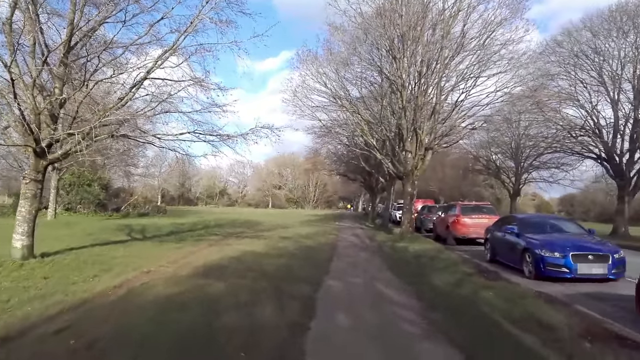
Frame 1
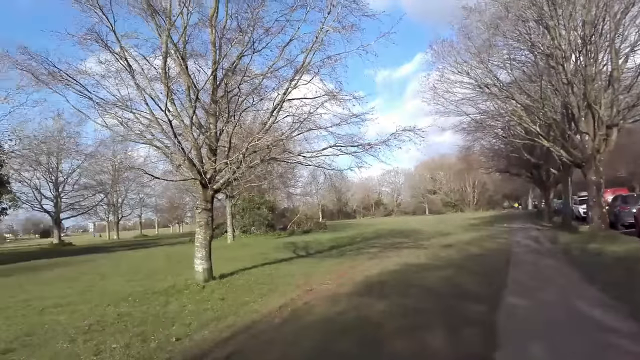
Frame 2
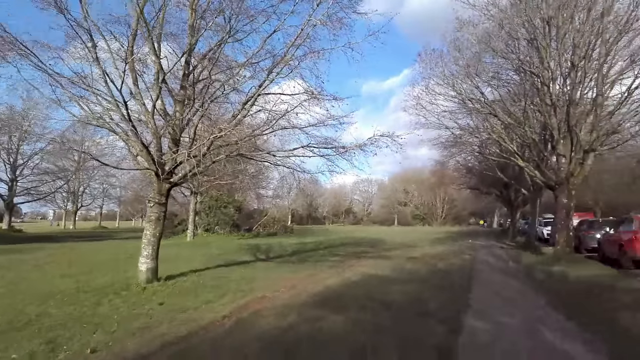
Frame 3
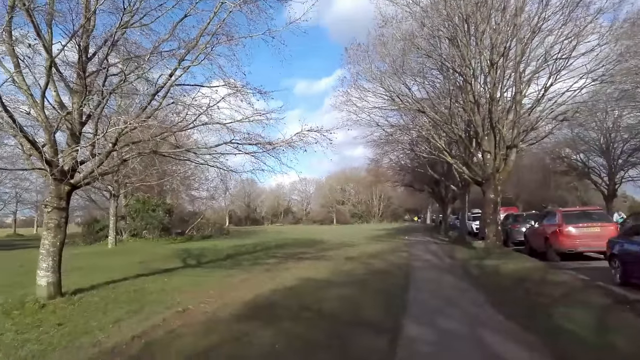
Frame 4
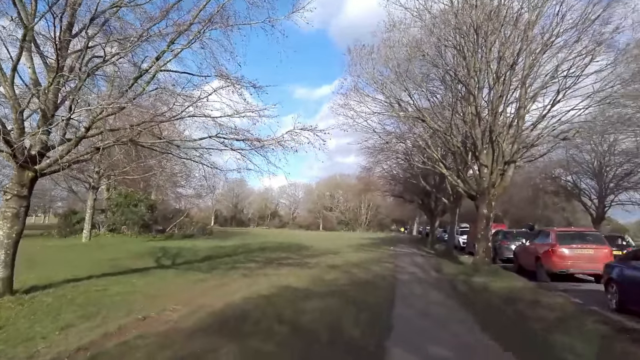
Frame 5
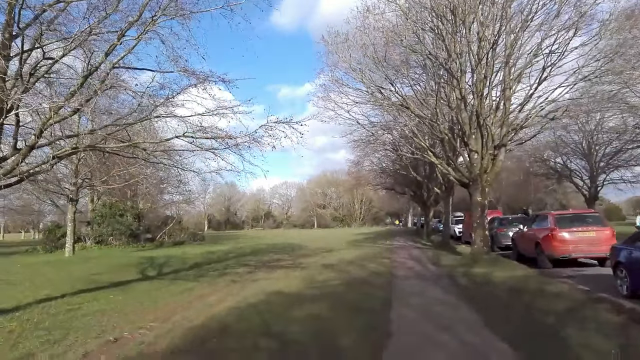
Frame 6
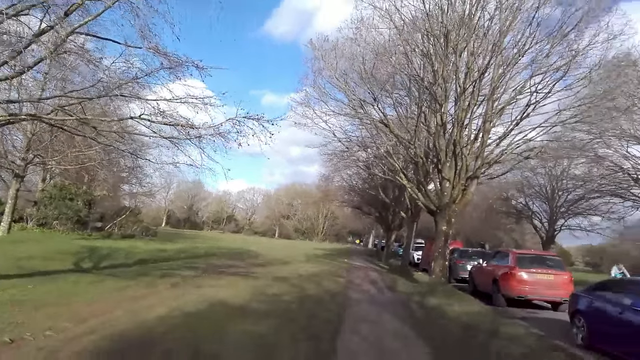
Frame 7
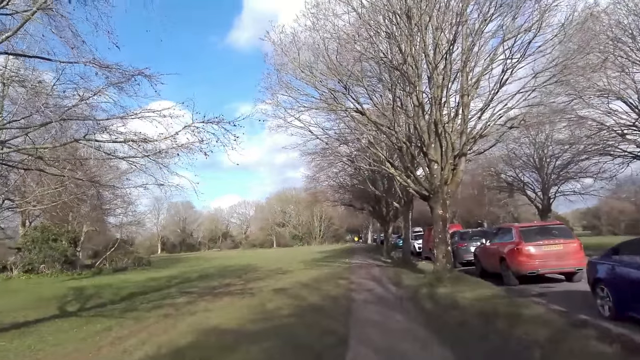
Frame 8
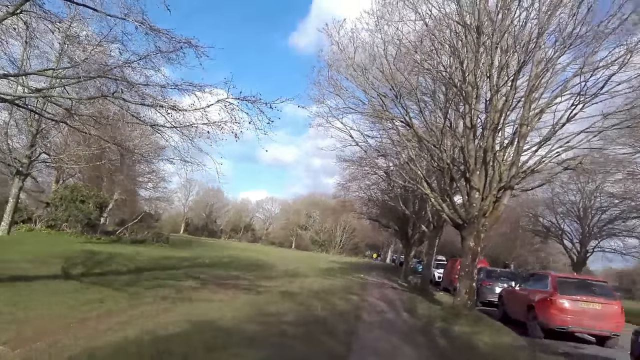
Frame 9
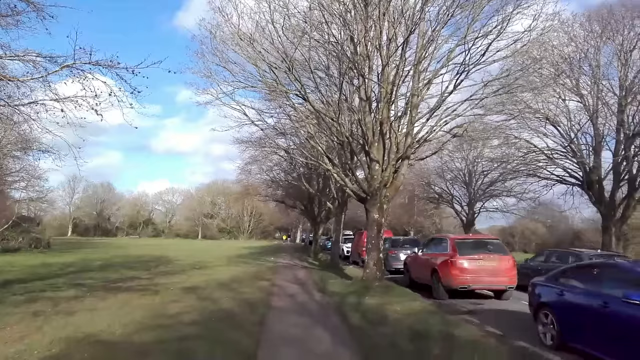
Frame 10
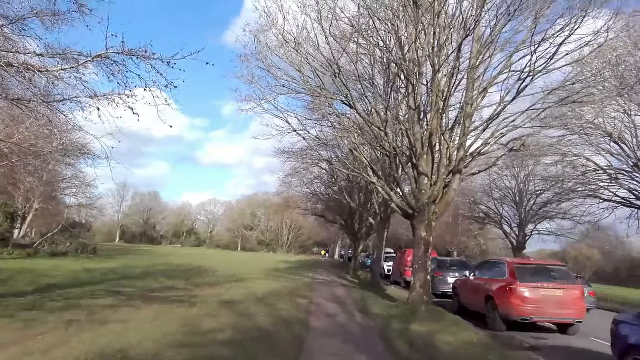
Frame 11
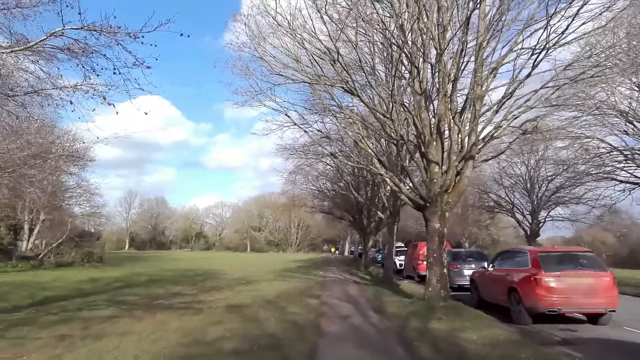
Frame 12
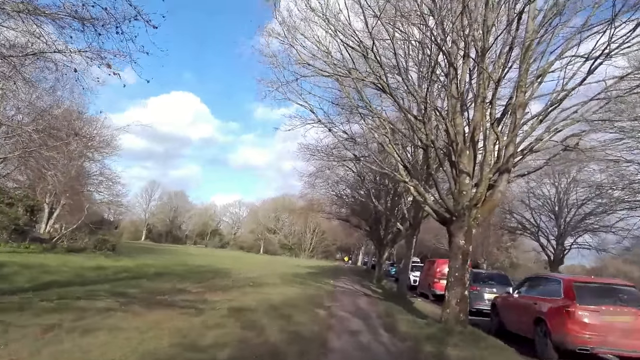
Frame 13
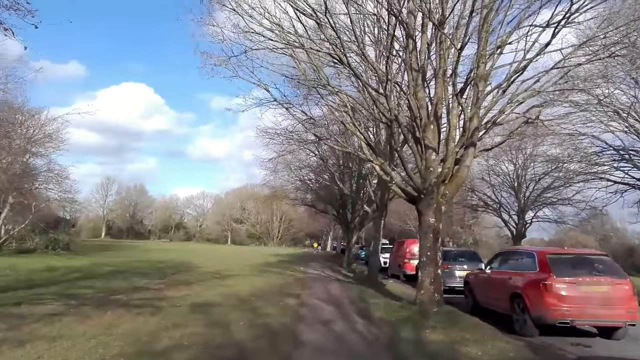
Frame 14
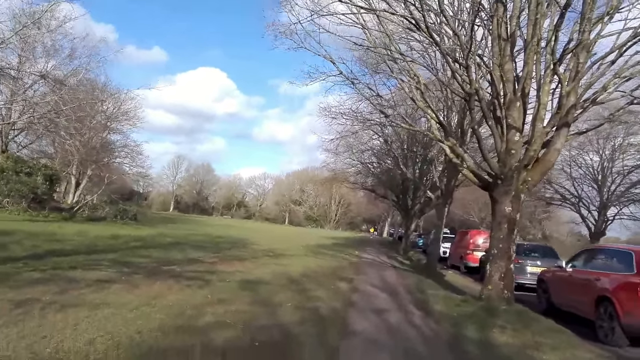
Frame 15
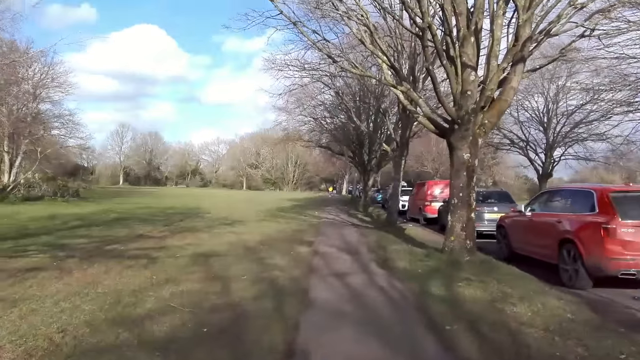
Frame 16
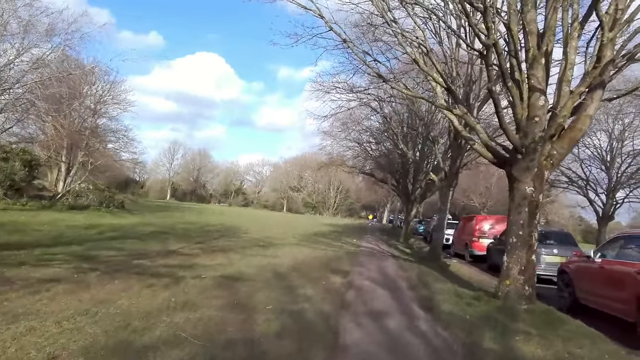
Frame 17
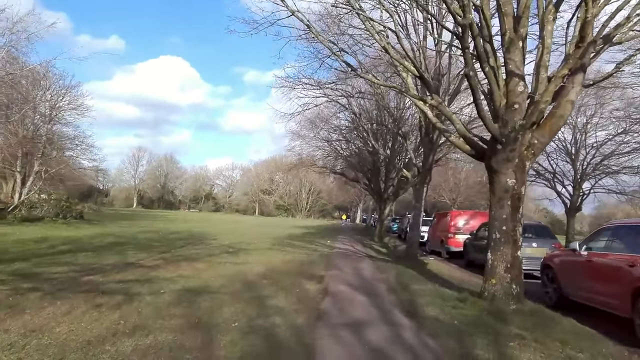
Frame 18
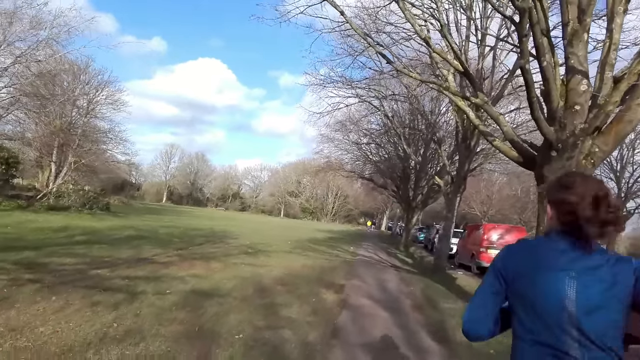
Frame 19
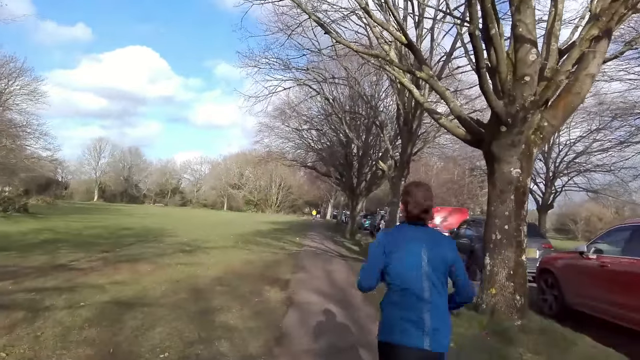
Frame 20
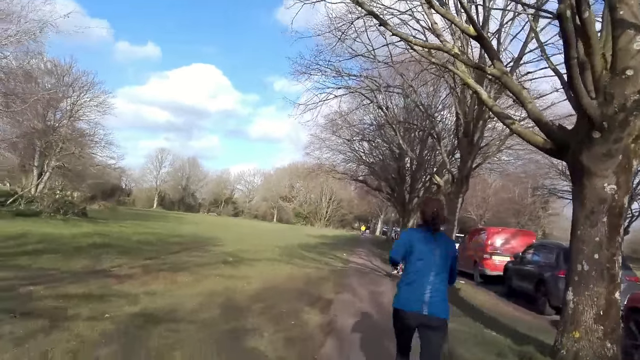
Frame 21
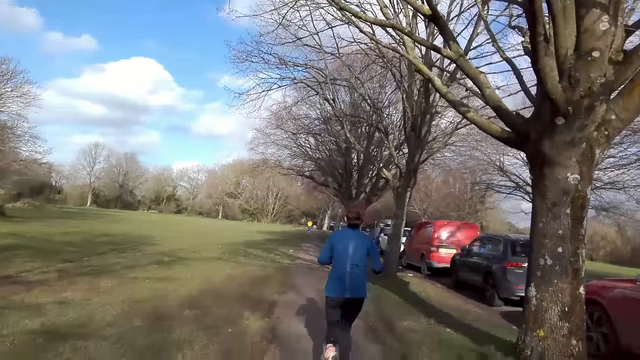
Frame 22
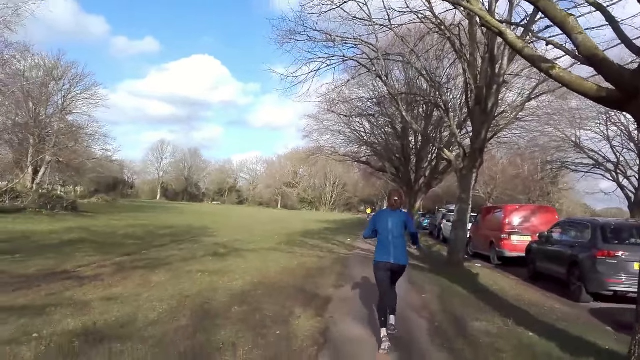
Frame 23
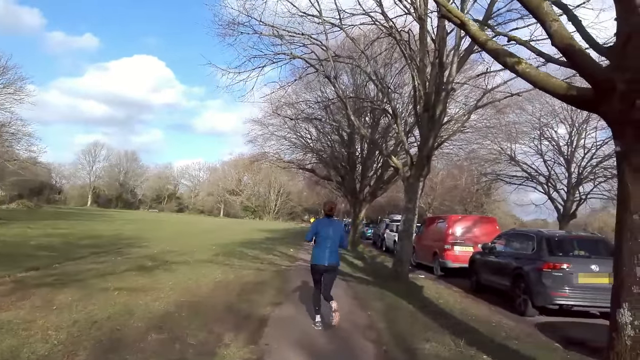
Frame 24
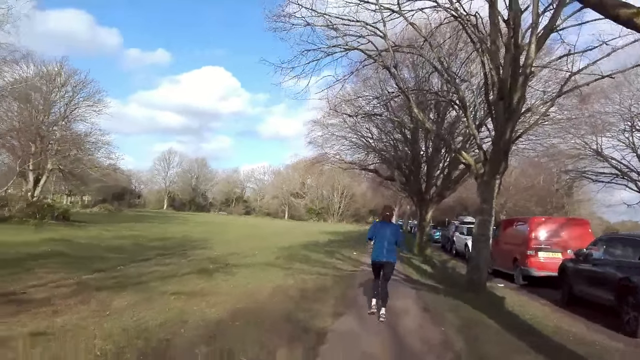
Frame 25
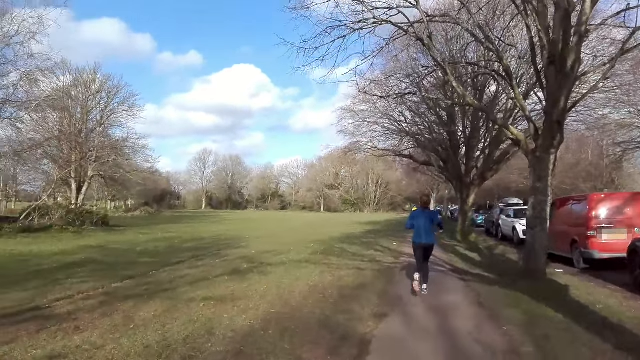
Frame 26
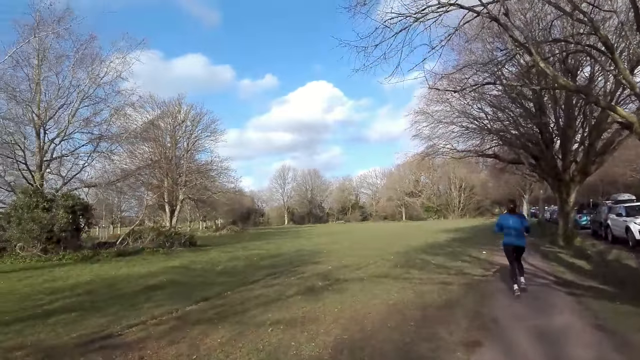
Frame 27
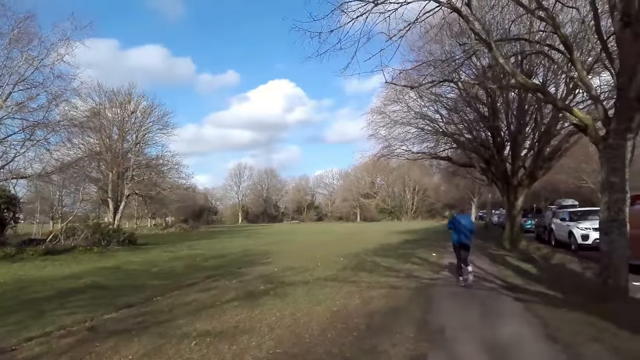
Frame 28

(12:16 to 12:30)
A man rides a bicycle past the camera wearer. A brown SUV drives past the camera wearer. The woman jogs past the camera wearer.

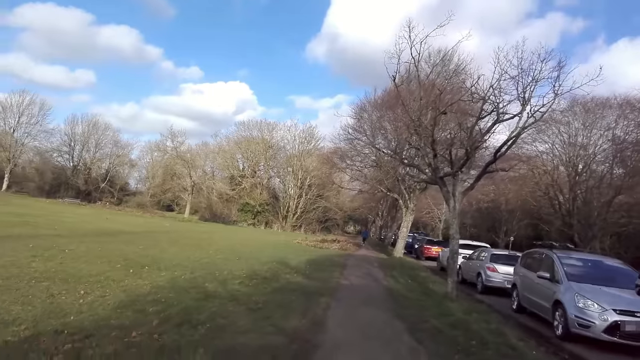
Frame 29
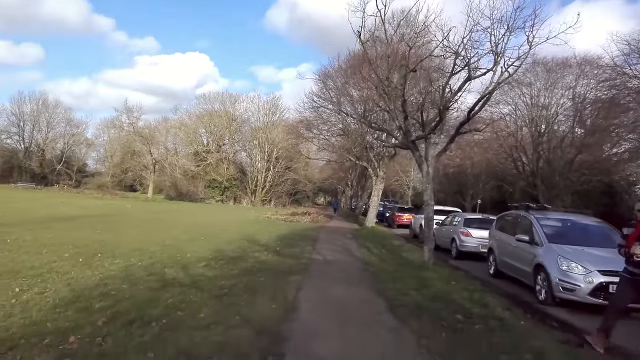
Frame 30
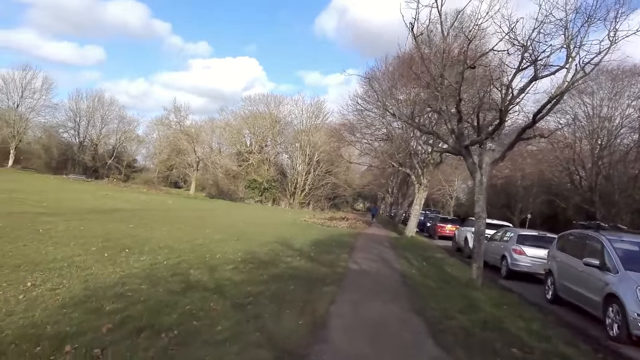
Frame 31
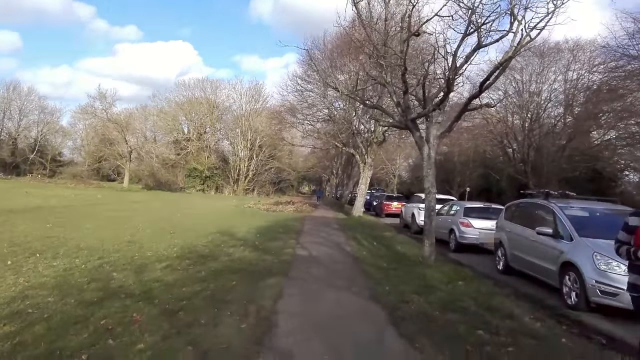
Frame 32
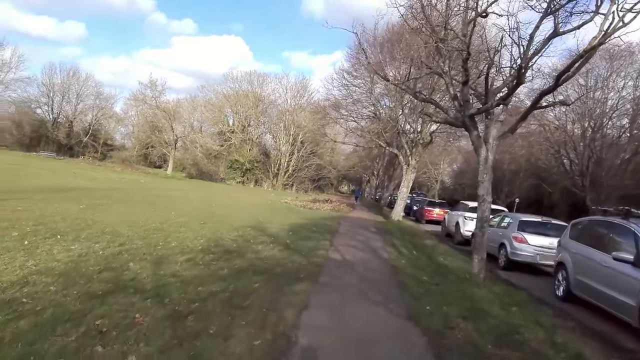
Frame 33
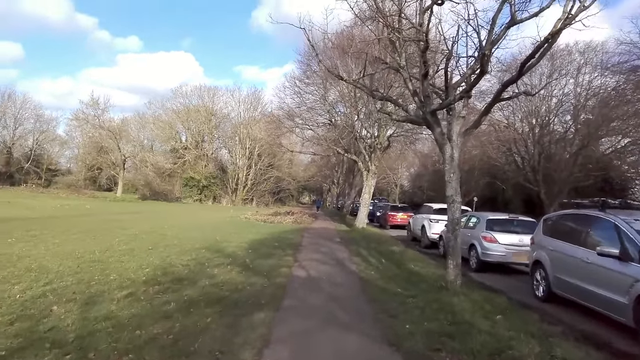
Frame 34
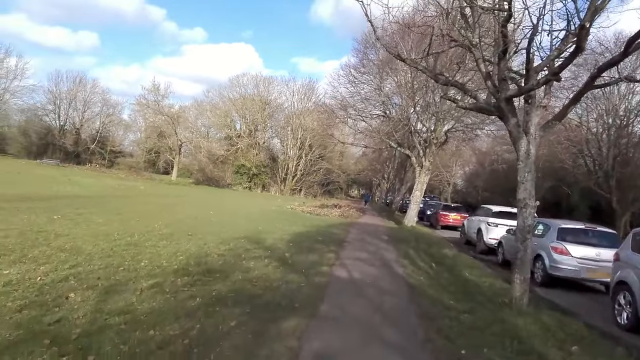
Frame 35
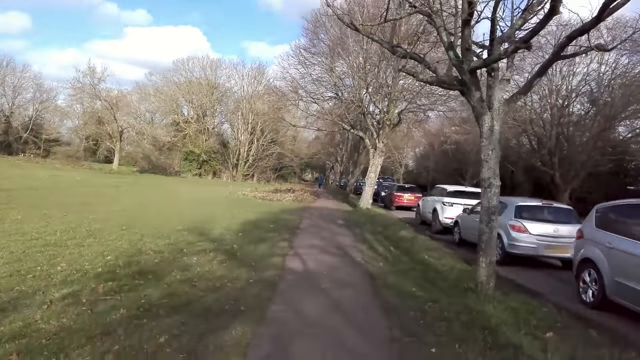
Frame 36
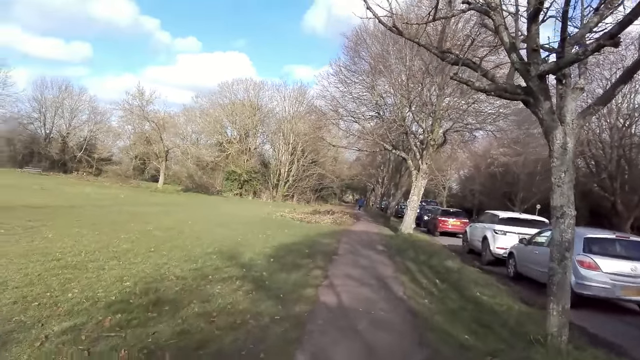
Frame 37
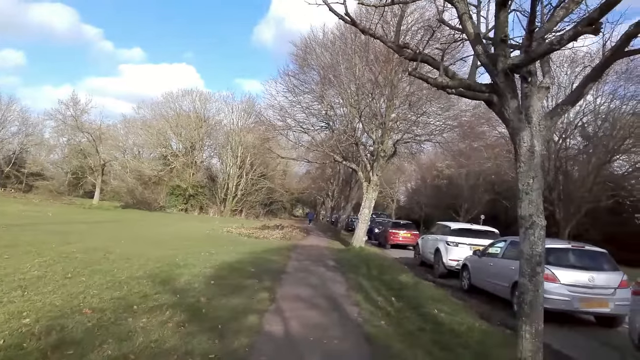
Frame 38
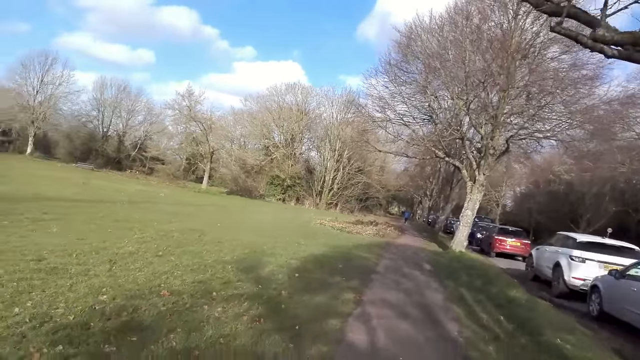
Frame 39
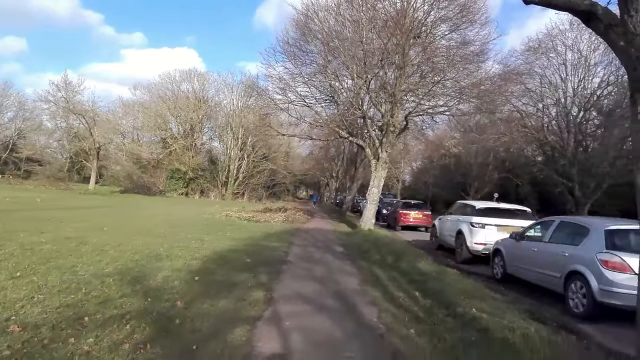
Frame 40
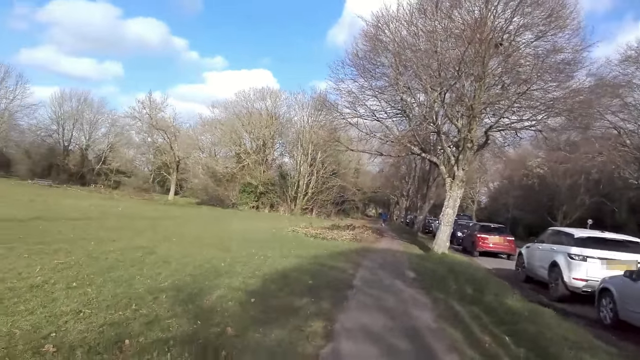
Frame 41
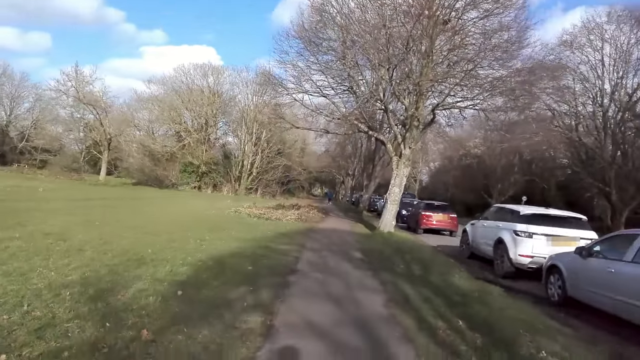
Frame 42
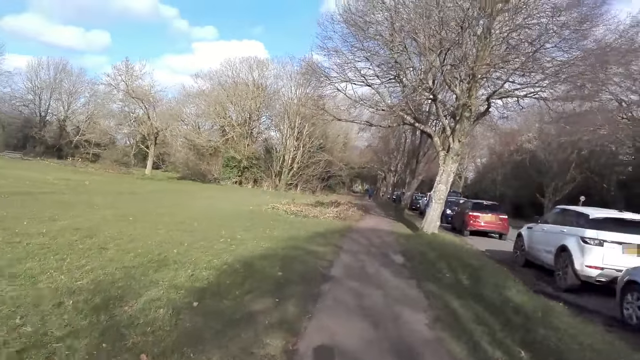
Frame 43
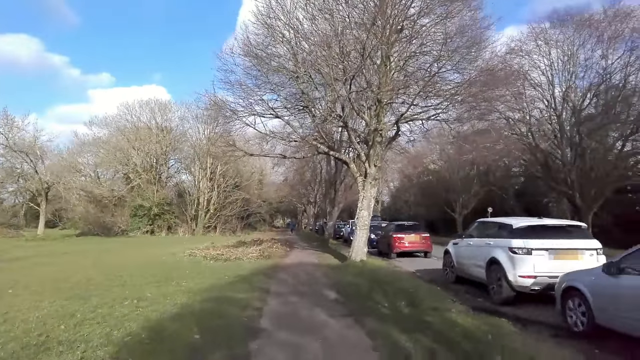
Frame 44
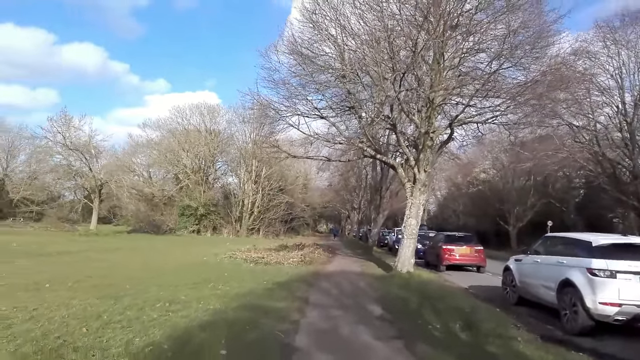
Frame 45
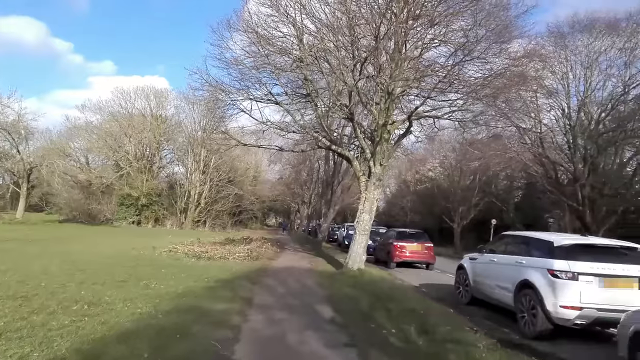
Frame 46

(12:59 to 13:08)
The camera wearer walks past the man.
